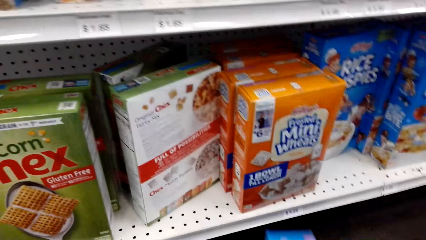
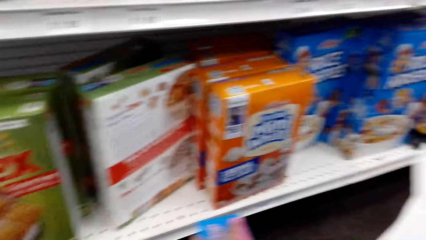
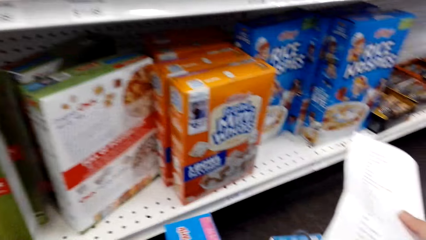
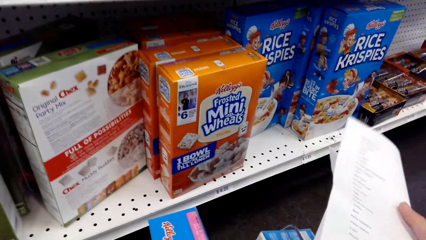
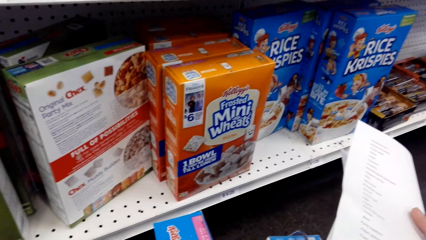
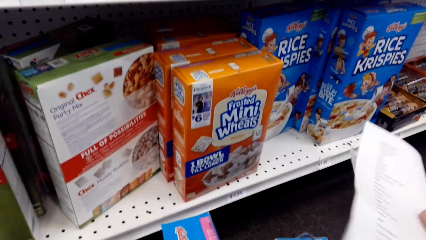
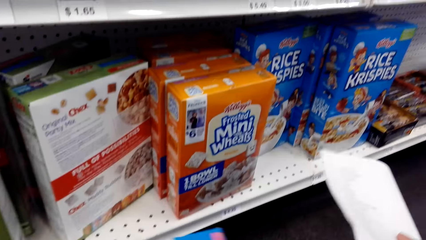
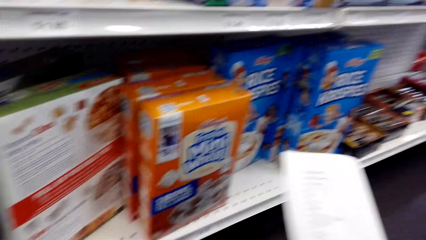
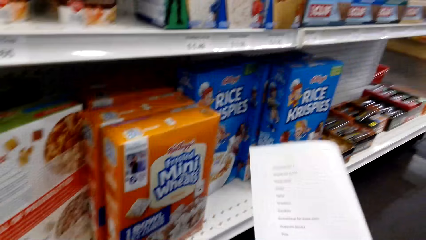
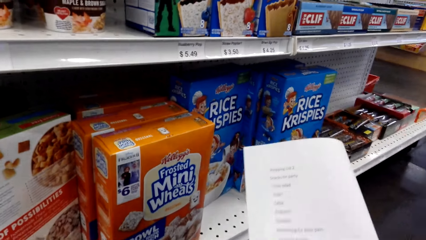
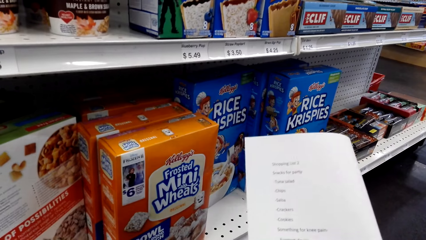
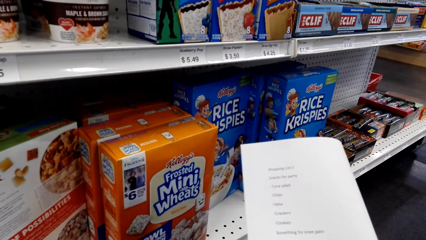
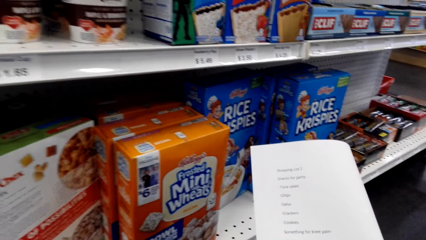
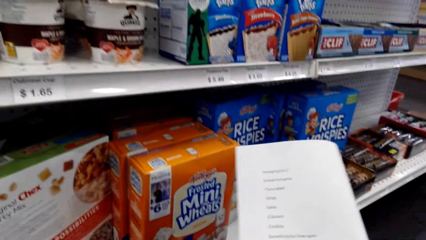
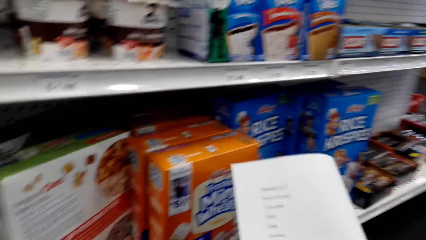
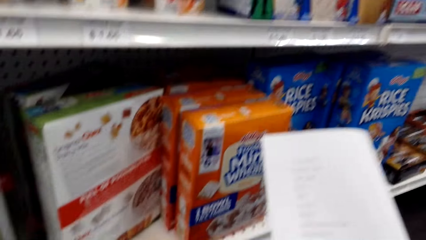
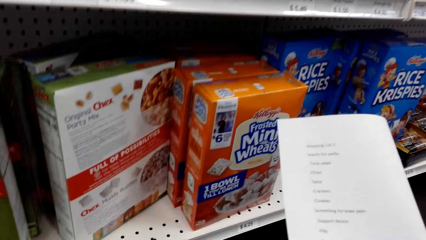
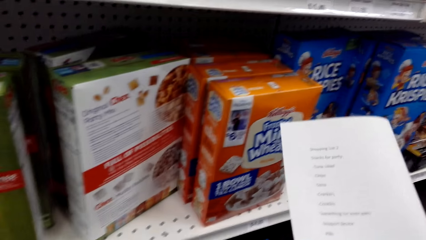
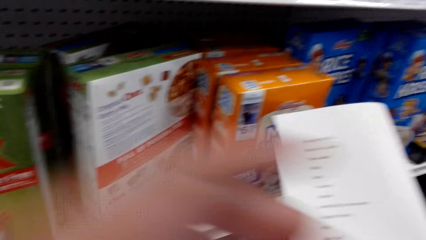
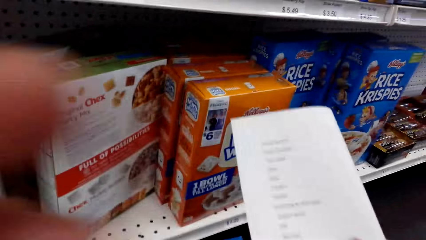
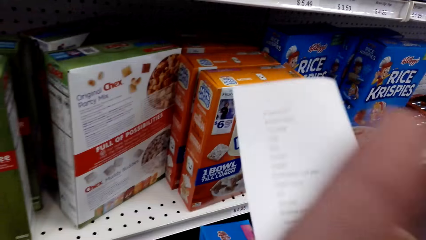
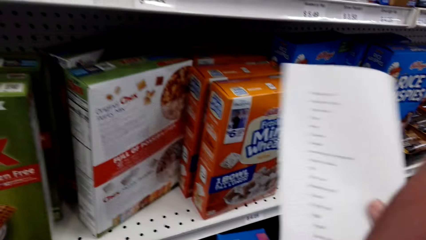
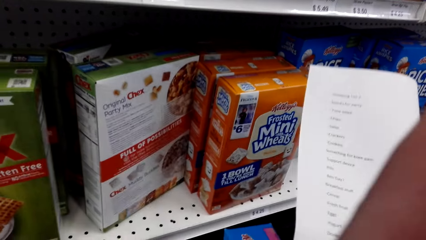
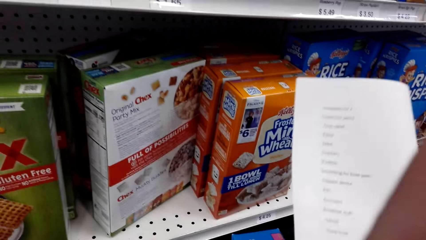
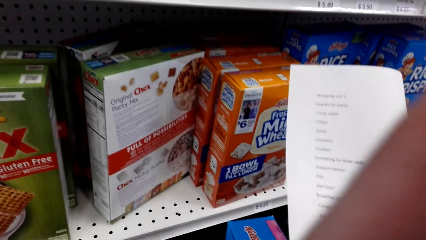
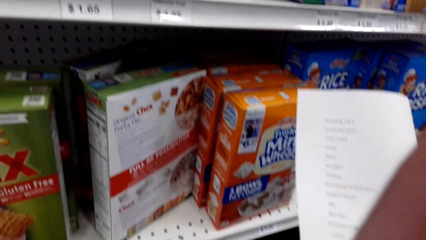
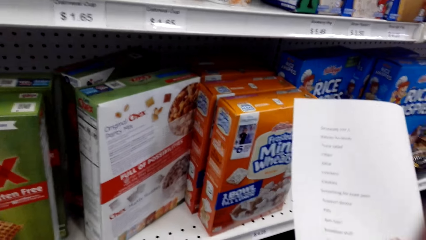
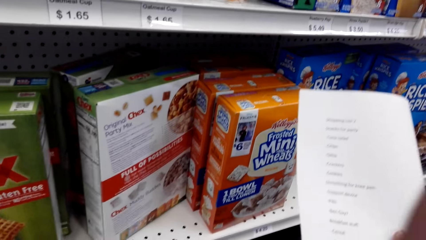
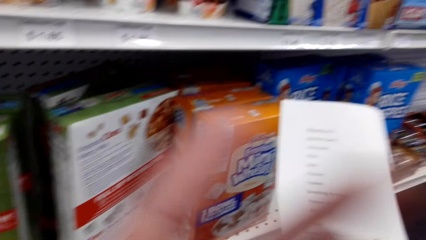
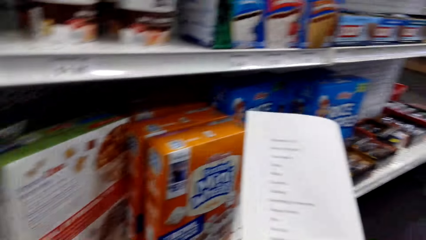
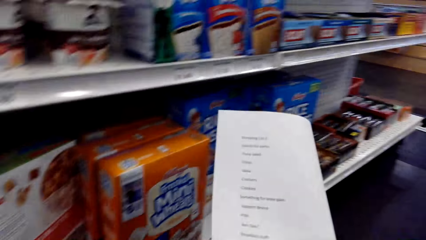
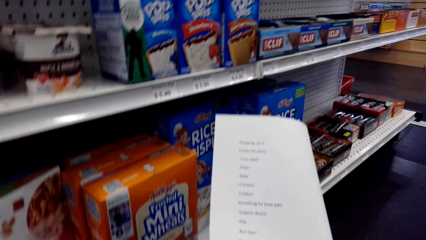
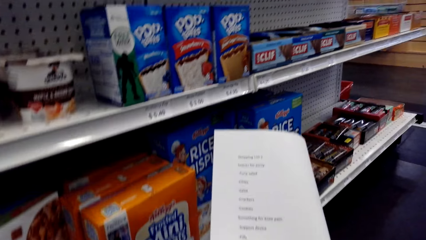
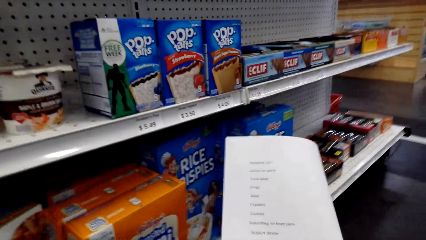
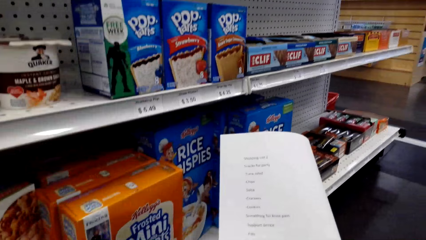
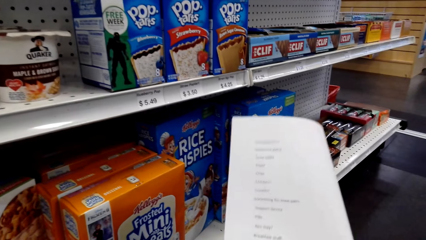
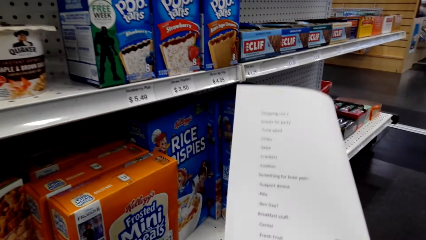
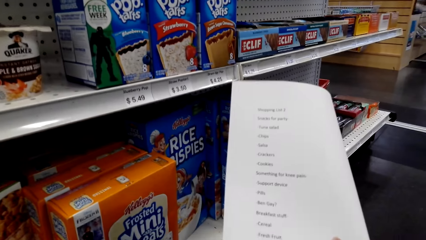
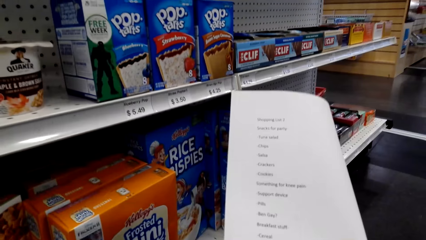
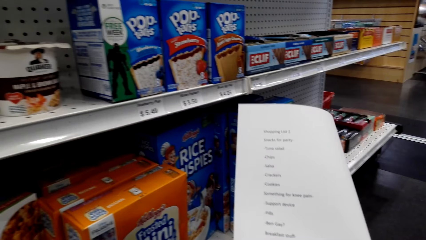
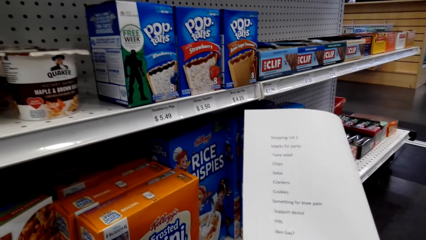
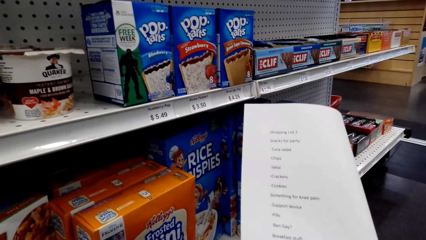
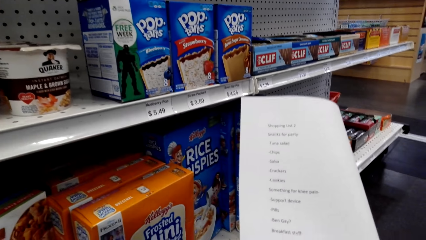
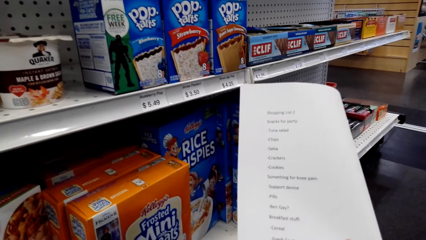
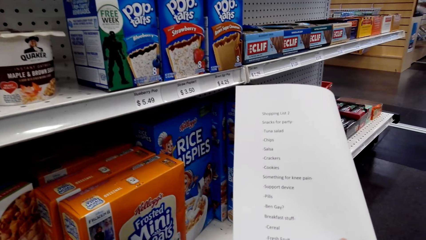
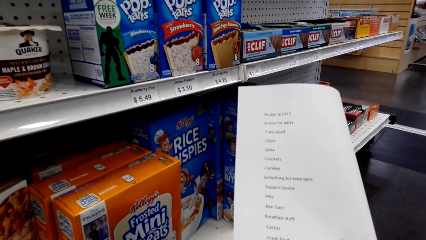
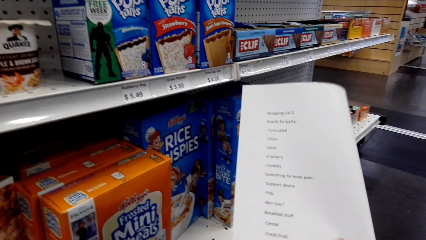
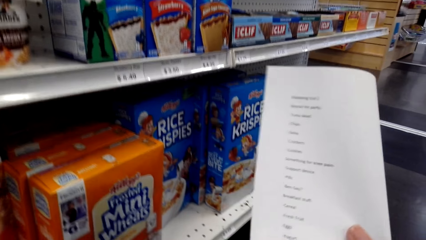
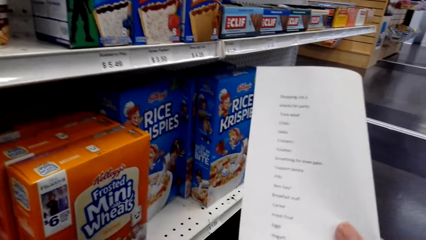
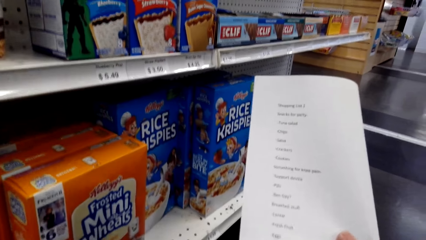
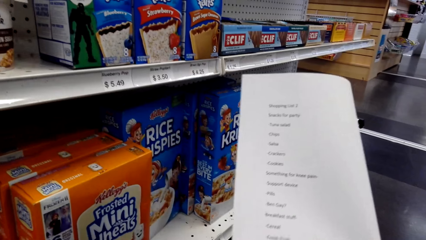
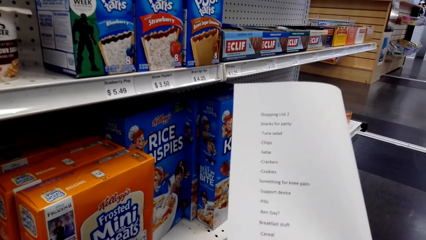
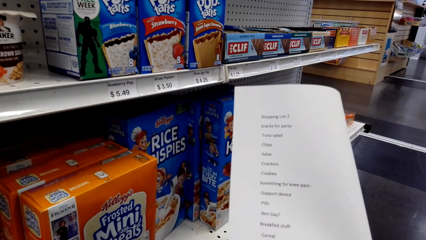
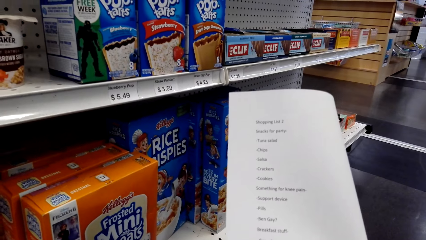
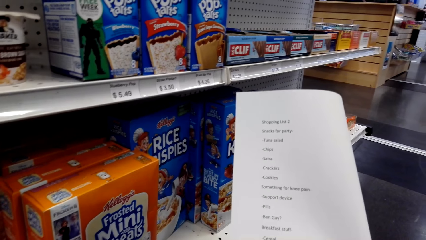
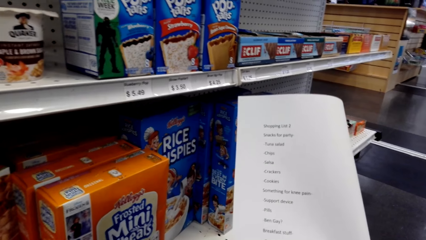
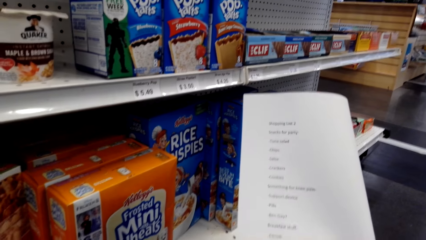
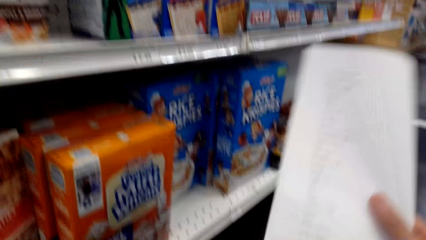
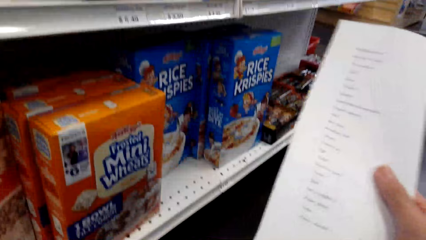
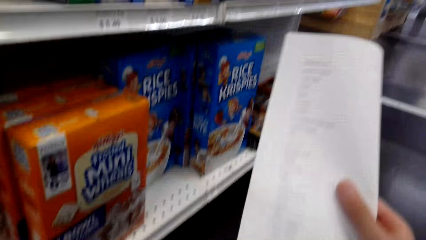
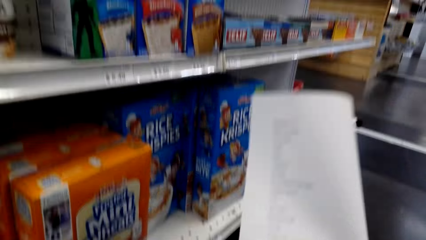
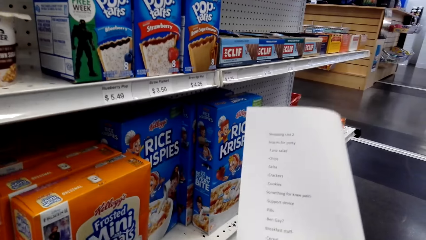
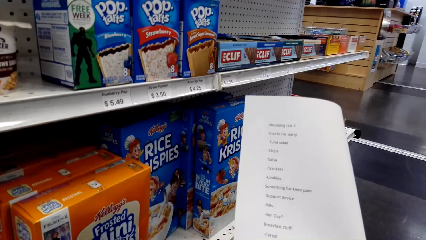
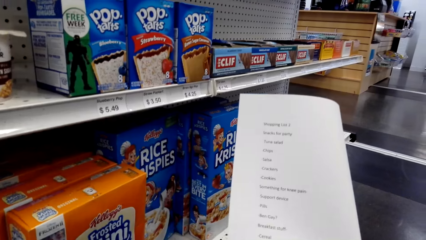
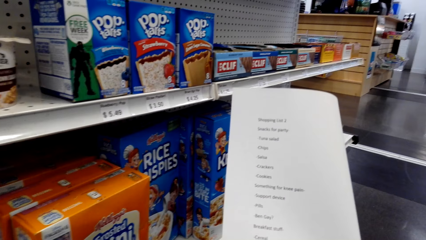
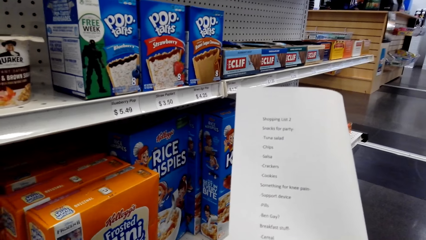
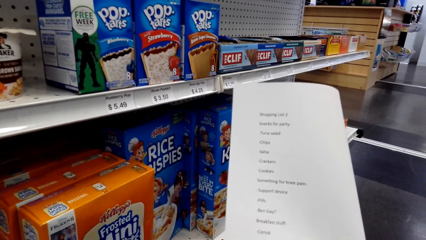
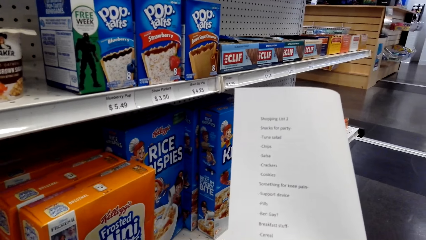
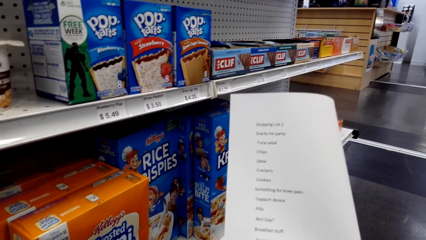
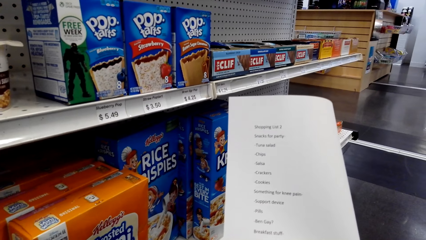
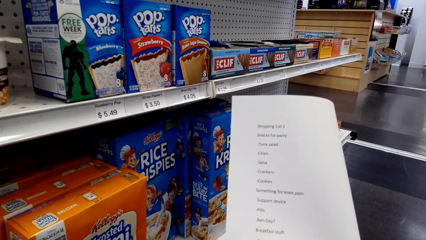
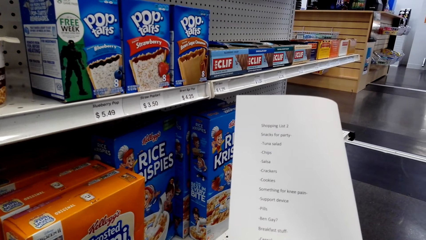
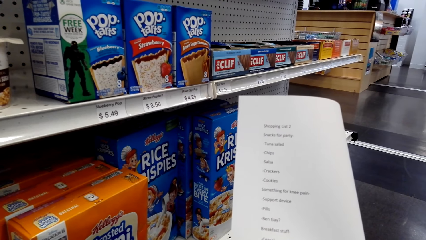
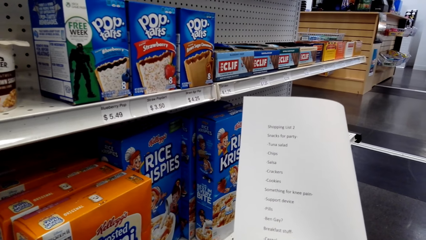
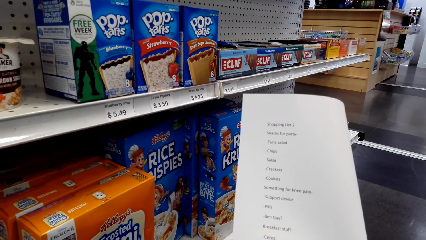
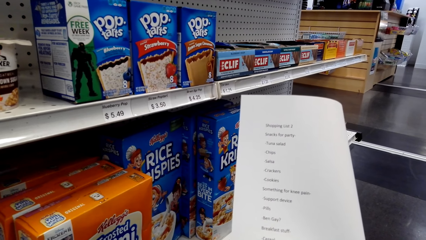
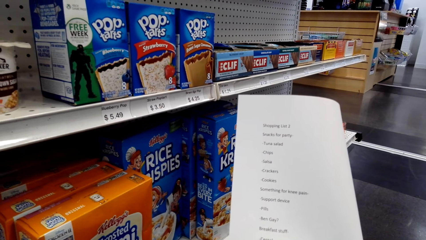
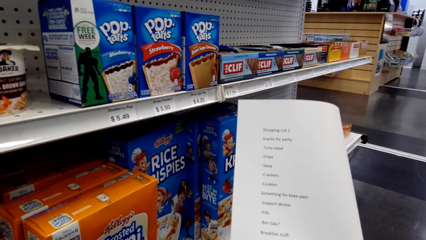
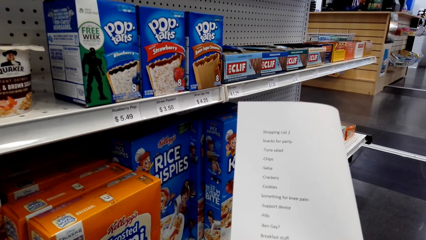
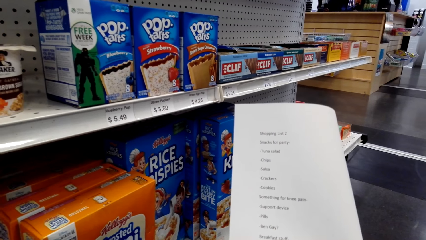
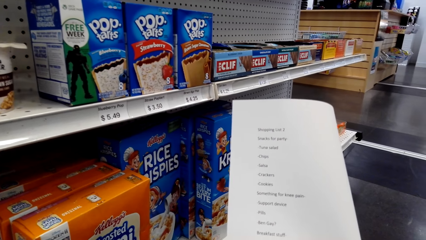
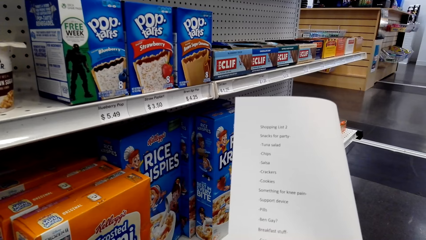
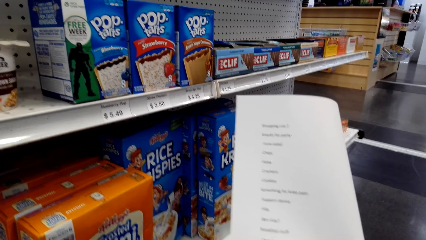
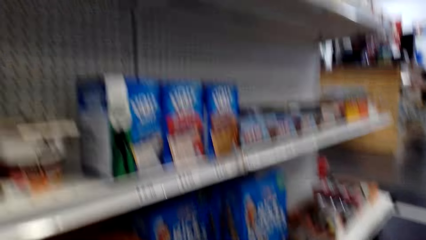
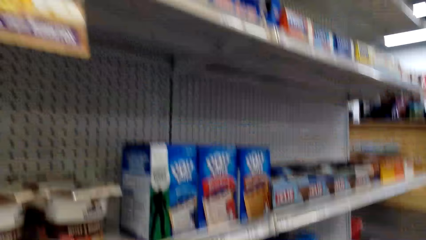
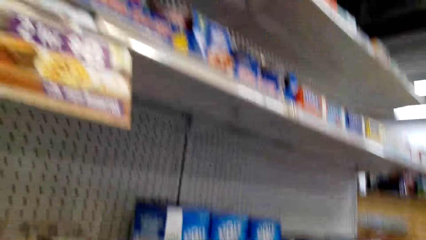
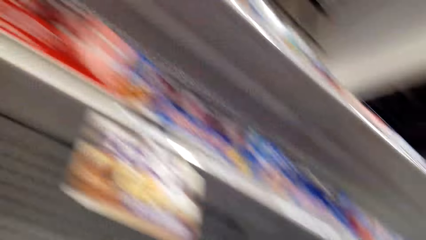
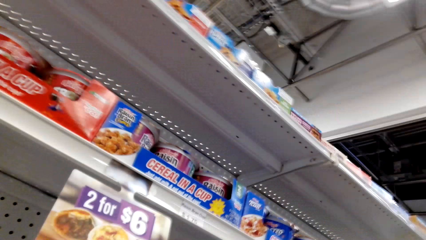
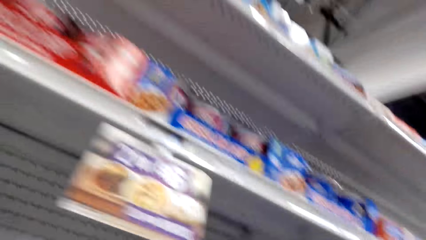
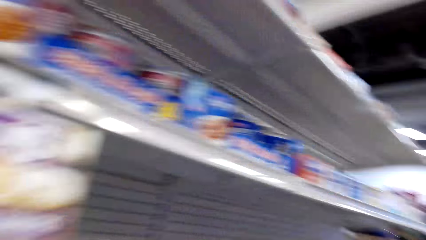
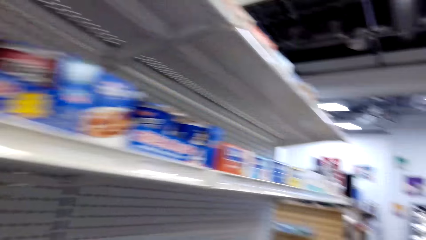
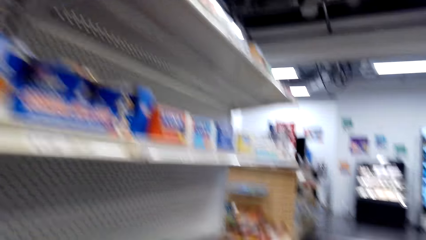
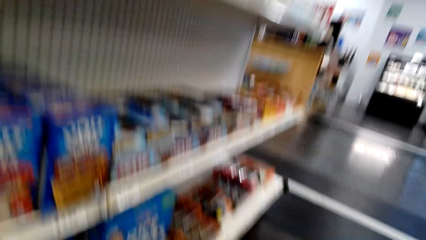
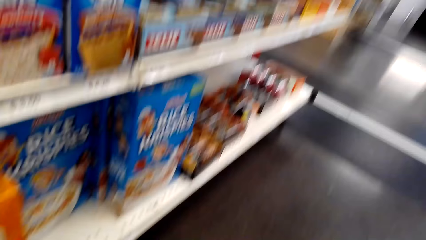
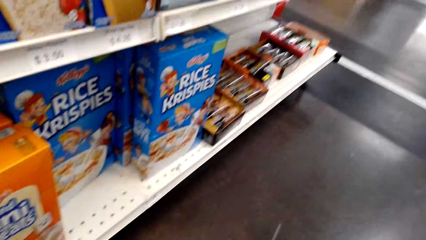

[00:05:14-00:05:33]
The camera wearer aligns items in the shopping basket. They look at the shopping list. They fix the camera. They read the paper. They stare at the items on the shelves. They walk.
